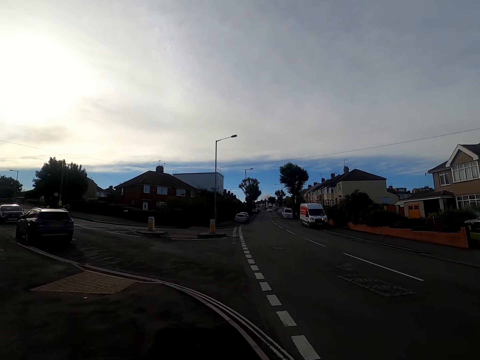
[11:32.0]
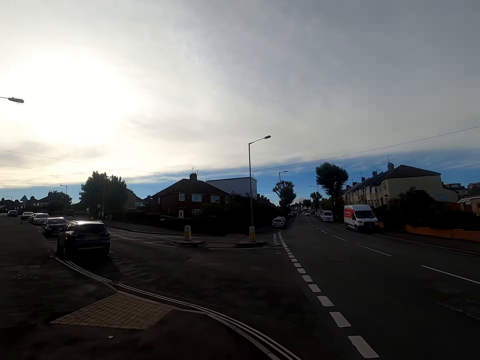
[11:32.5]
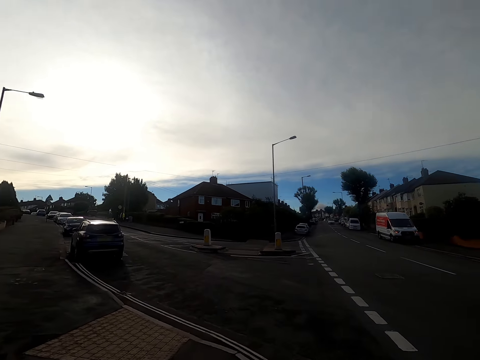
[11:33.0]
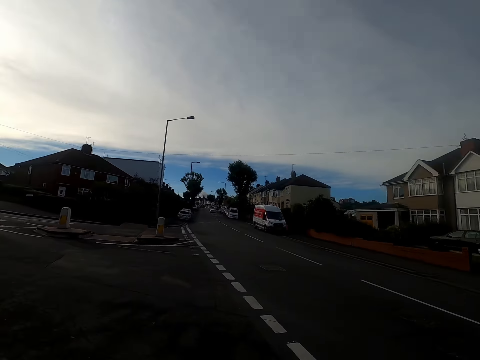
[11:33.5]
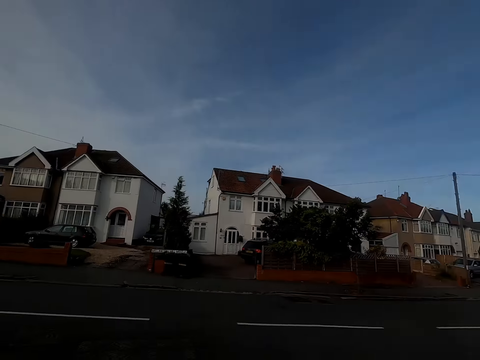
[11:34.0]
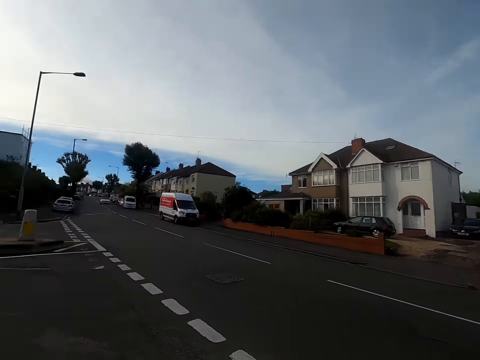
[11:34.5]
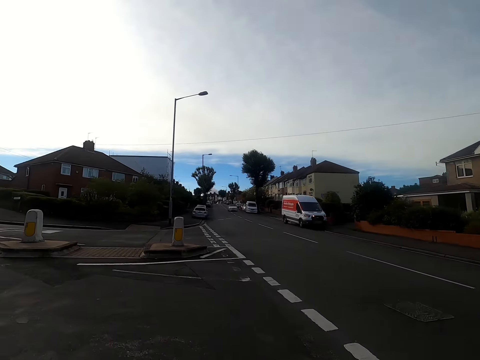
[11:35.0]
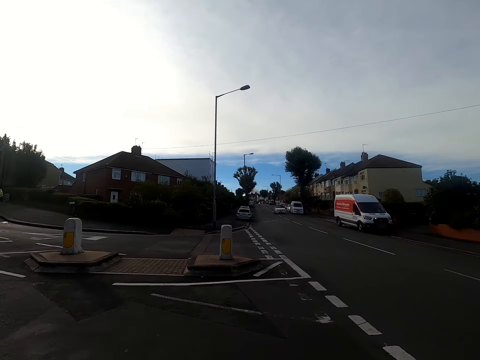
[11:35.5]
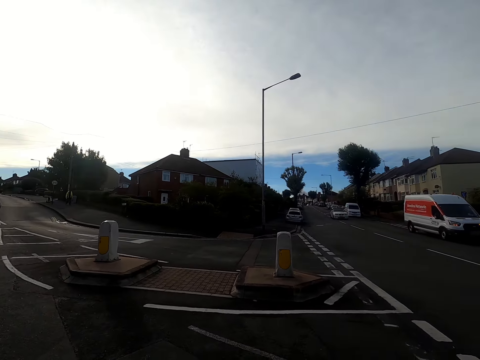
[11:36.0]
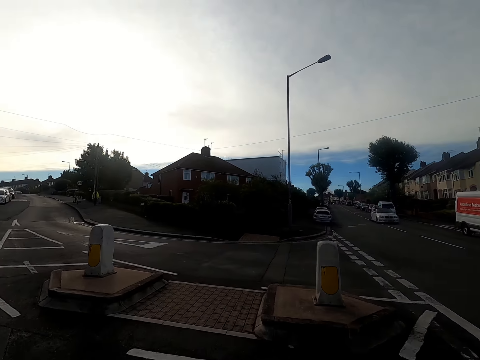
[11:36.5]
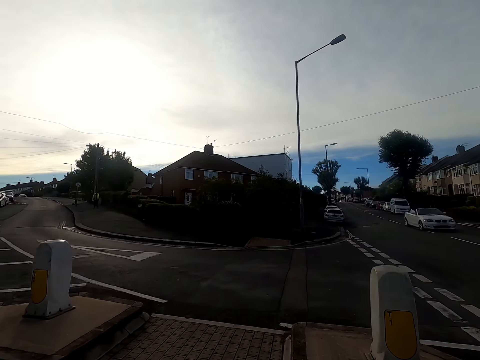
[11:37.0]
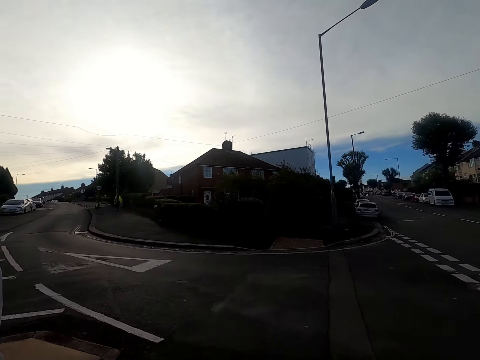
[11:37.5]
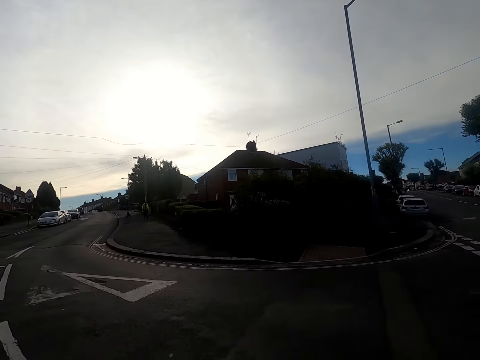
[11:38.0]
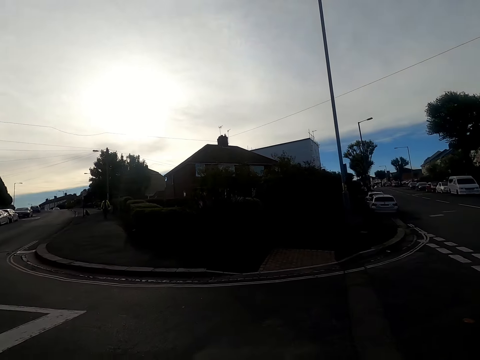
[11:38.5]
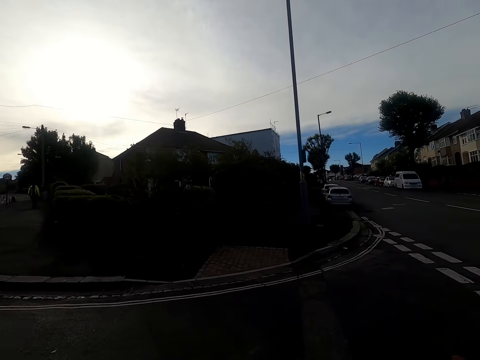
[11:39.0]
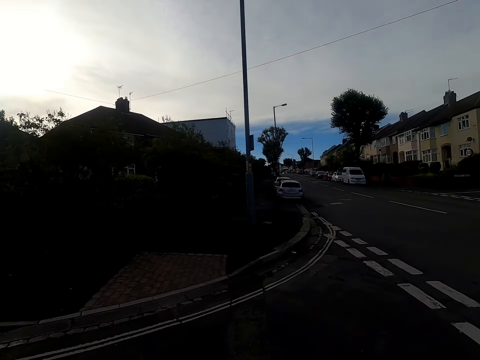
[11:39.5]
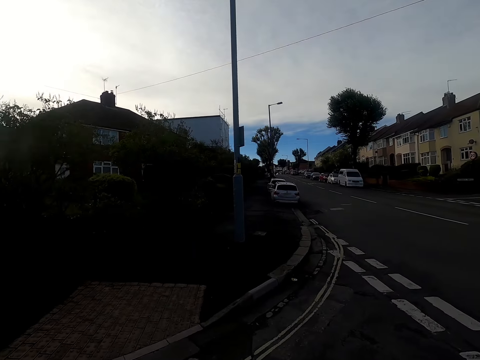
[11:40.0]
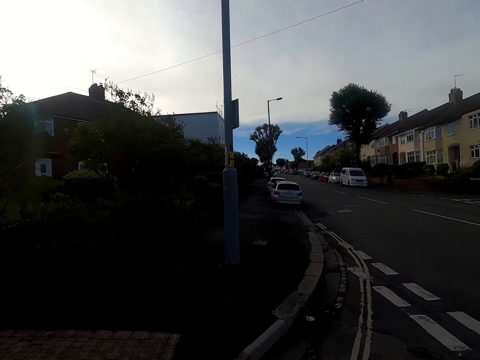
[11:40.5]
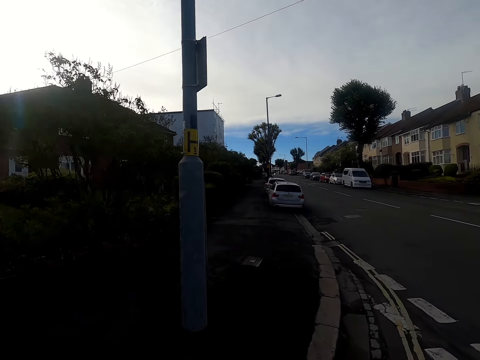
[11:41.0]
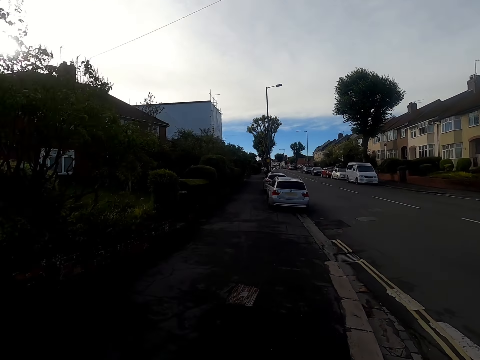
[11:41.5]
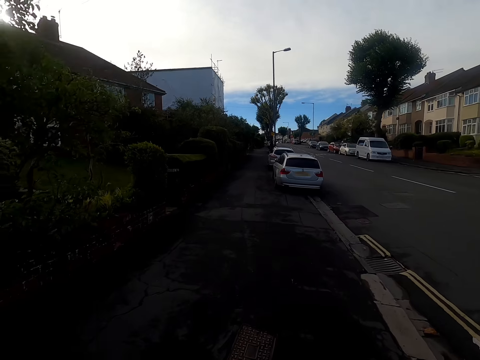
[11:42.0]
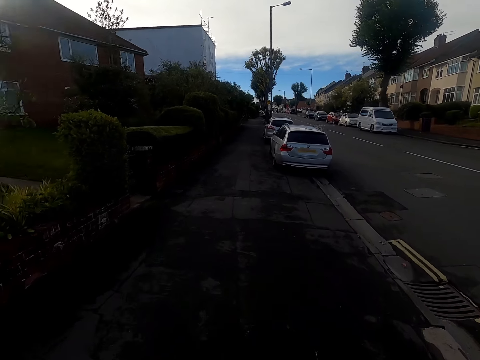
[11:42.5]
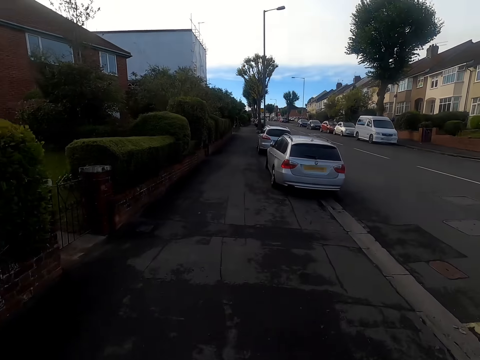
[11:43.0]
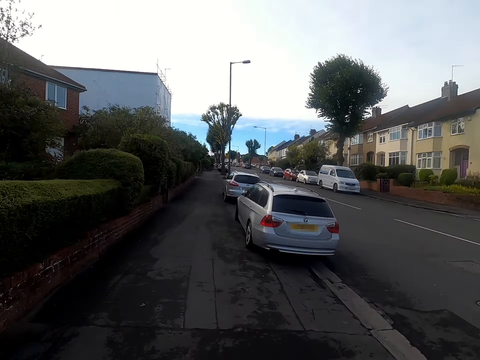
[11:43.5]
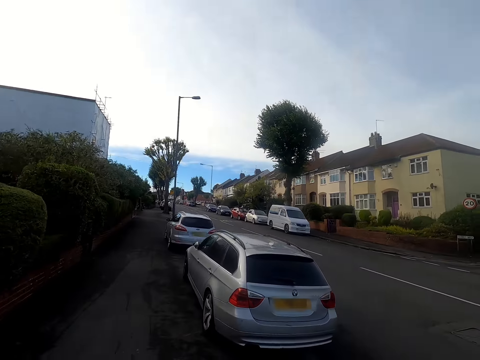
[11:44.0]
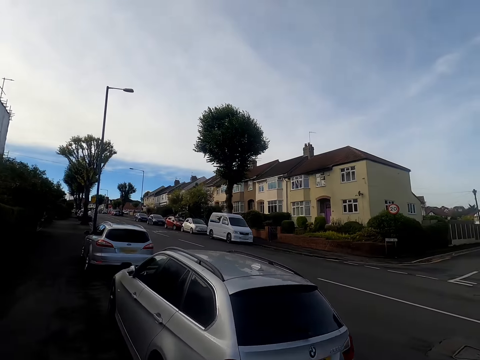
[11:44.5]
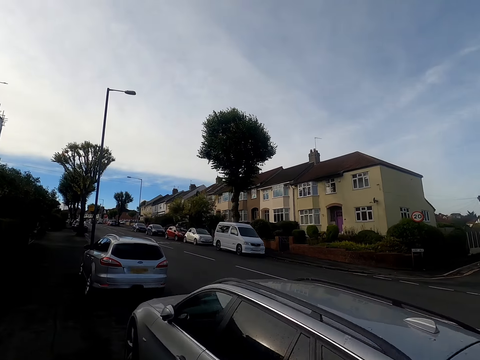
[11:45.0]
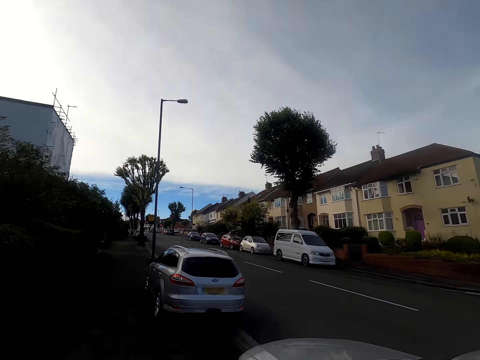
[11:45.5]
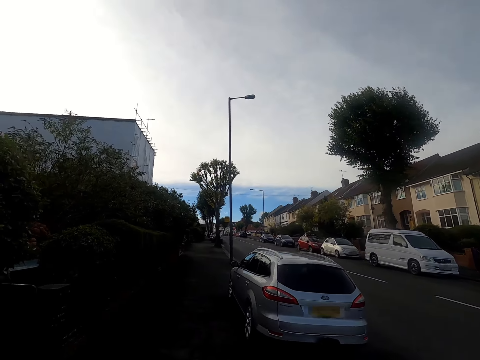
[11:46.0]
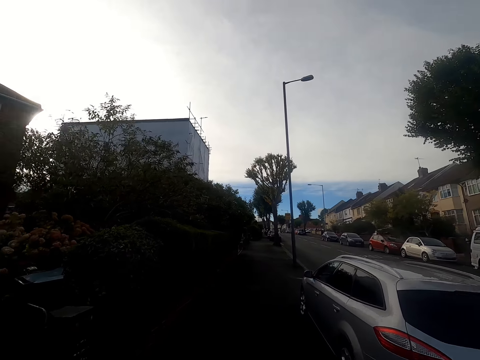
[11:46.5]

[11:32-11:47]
The camera wearer crosses the road. They look at the road. They run on the sidewalk.

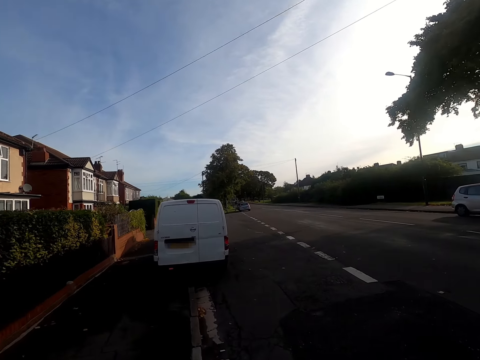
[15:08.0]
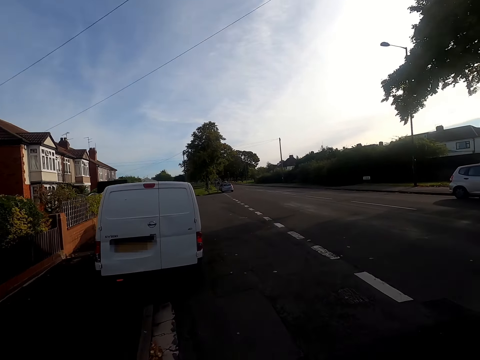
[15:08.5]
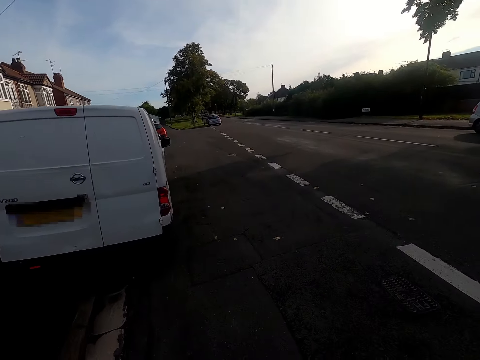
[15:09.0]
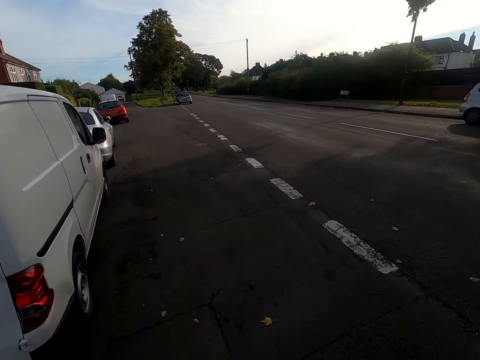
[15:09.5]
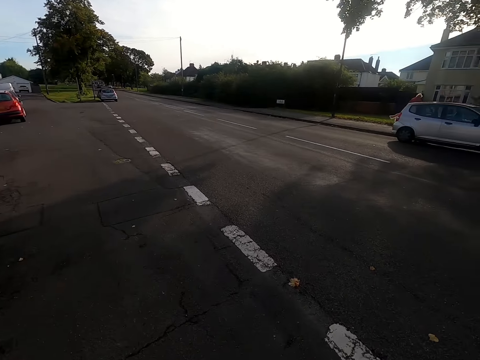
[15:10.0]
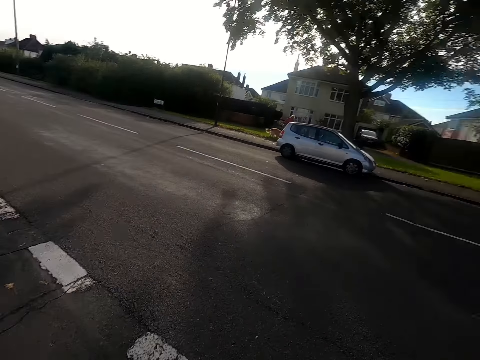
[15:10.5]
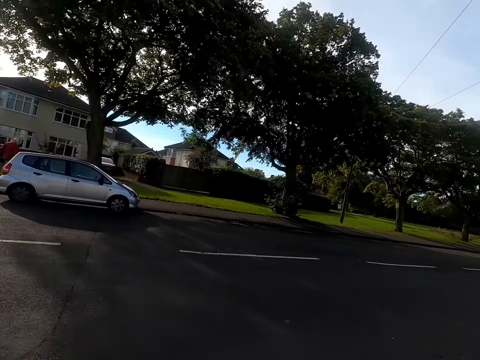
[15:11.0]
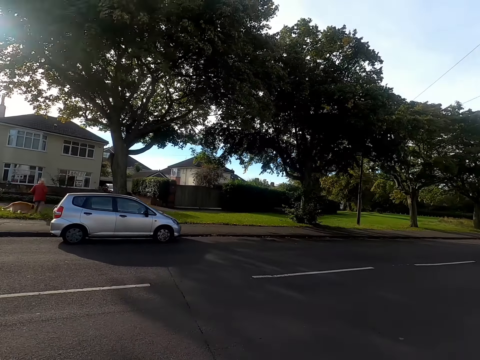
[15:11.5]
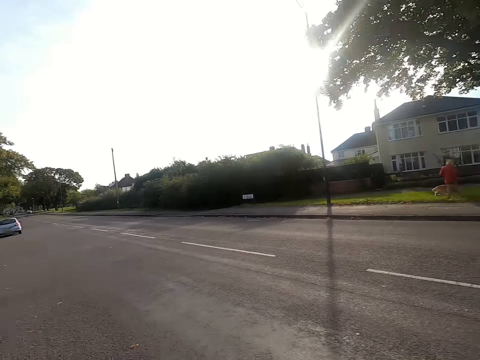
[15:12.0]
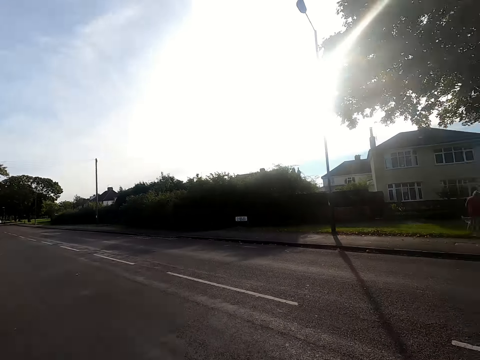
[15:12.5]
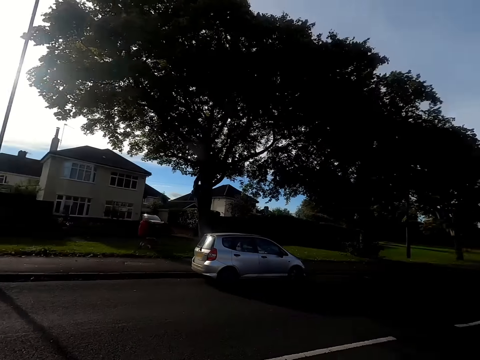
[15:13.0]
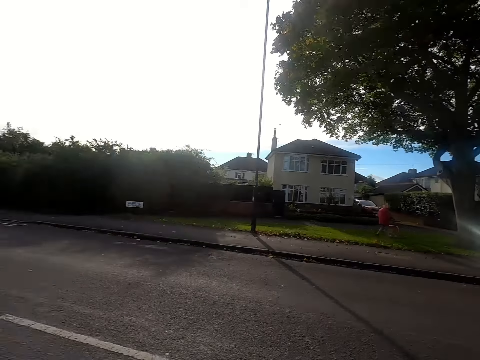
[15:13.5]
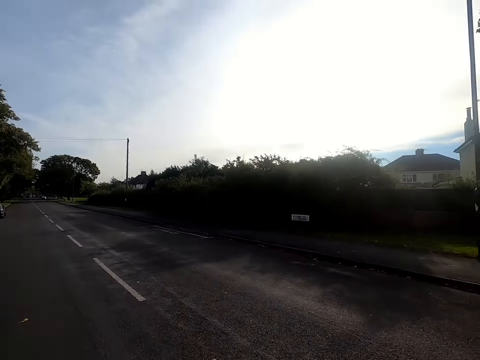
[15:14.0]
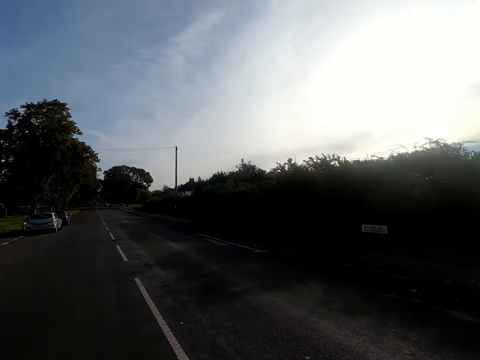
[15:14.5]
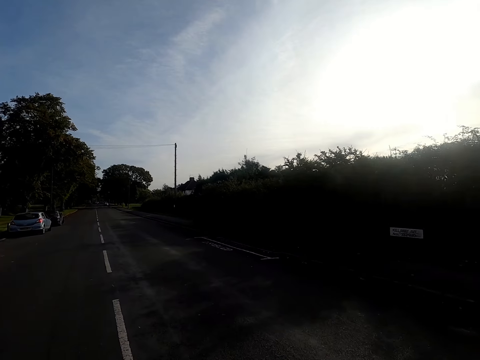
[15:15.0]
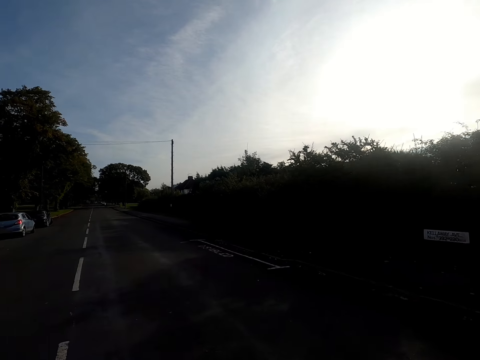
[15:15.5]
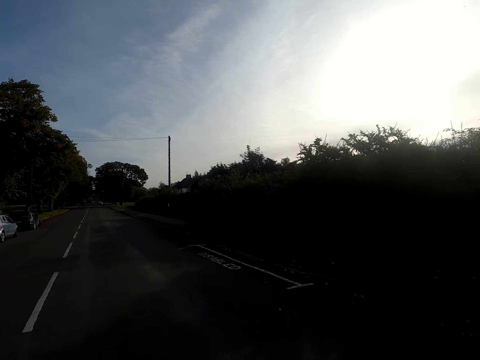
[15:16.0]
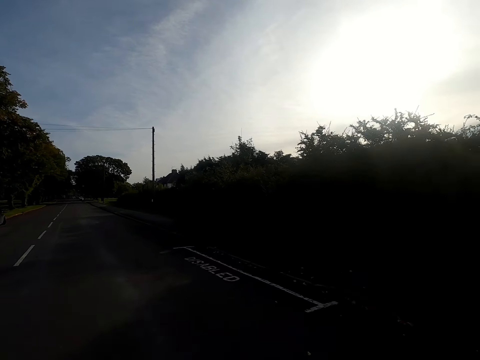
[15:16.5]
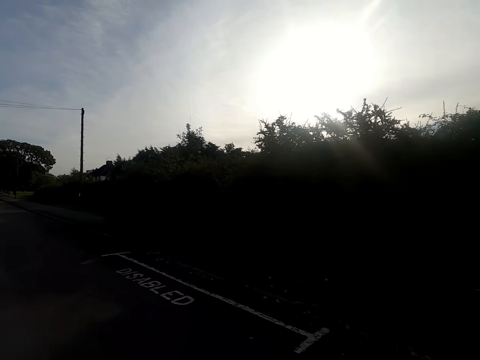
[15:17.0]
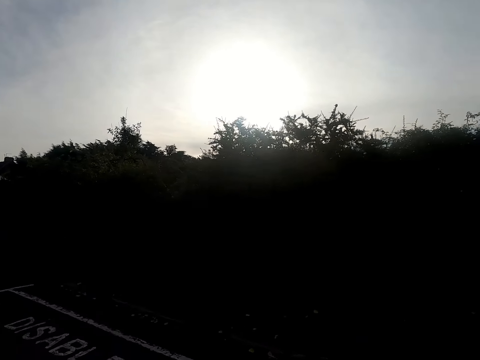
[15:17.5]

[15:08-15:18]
The camera wearer crosses the road. They look at the right side. They look at the left side.

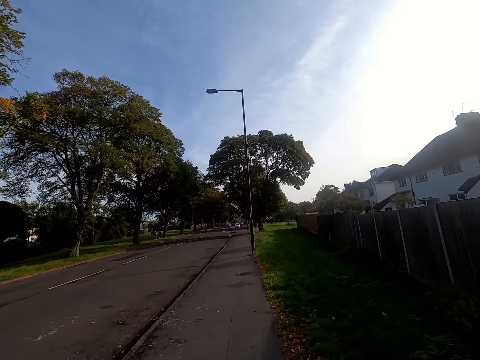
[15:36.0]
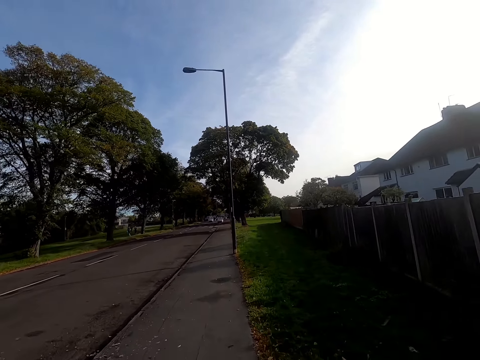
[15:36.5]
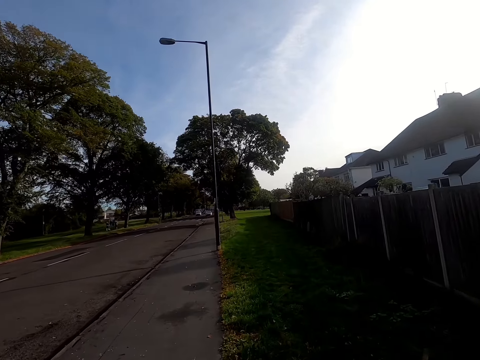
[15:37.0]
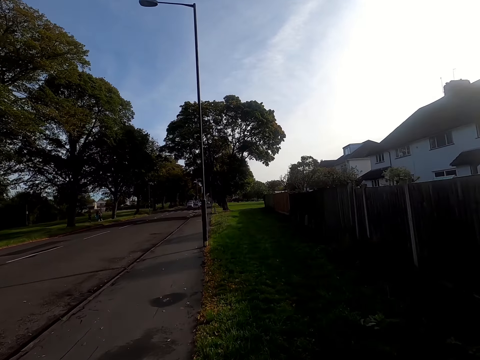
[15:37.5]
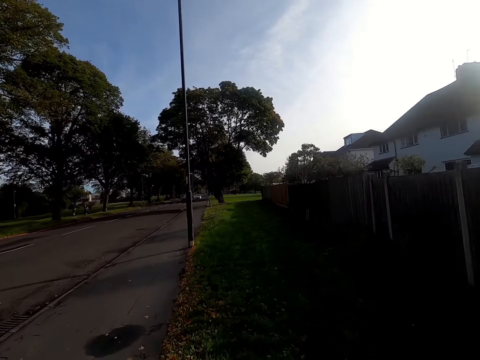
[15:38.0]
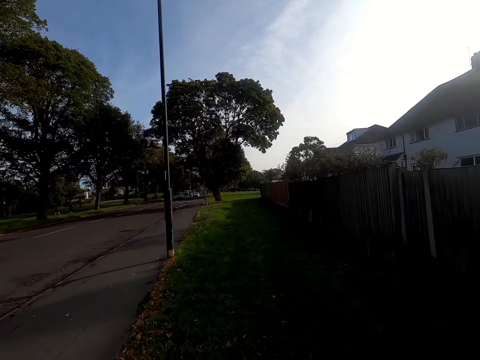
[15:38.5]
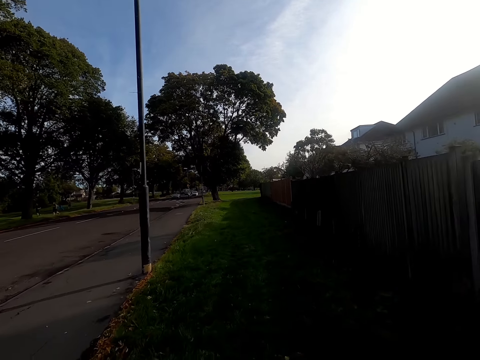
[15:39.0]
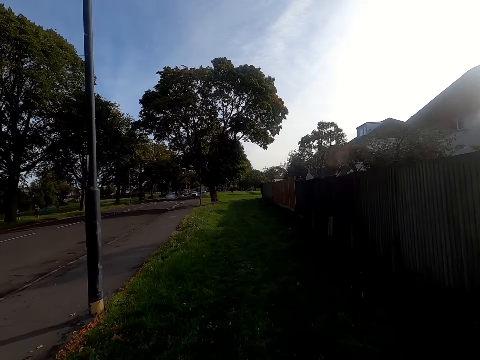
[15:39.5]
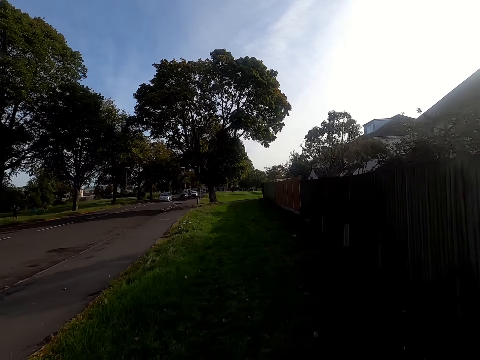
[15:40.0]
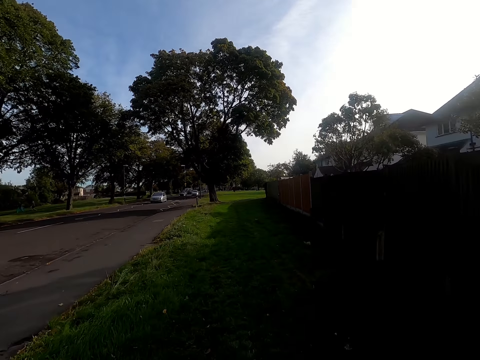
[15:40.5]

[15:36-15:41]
The camera wearer runs on the grass.
